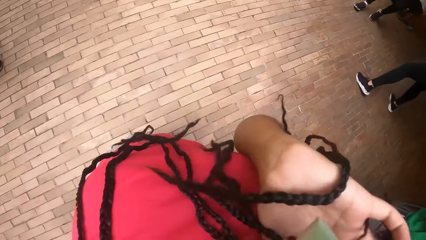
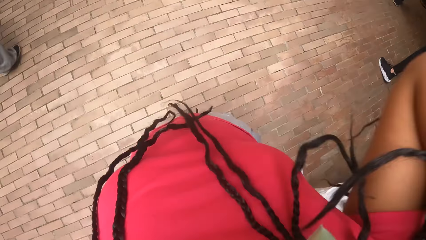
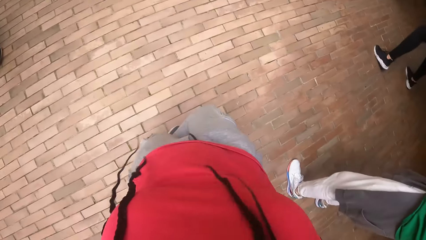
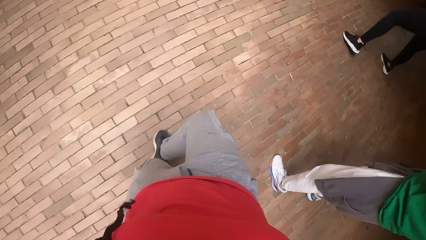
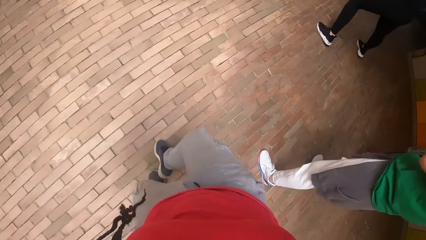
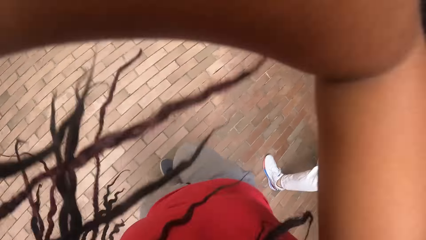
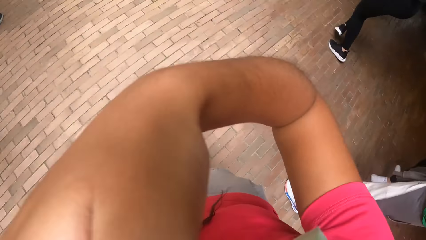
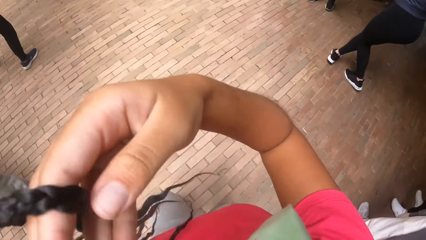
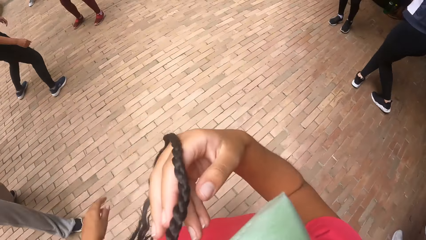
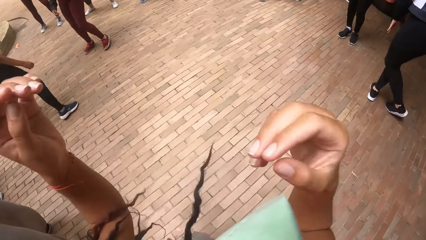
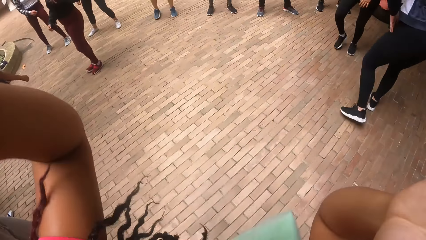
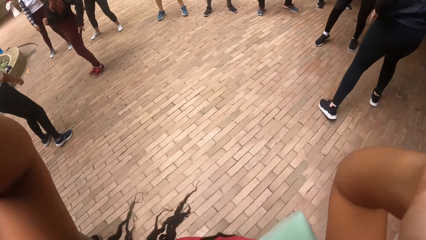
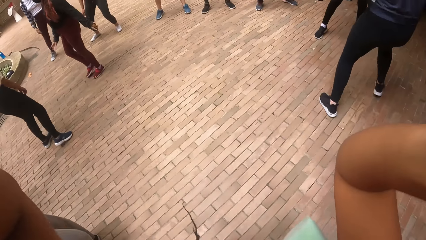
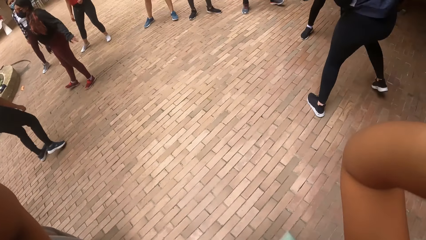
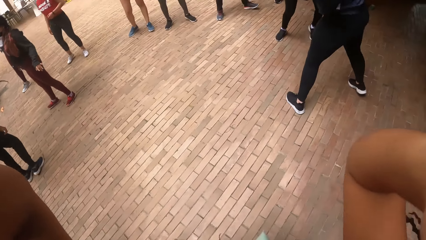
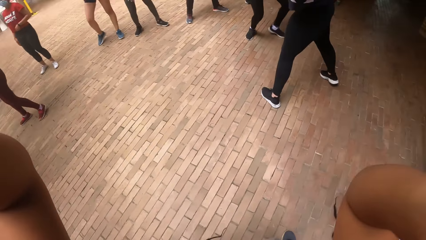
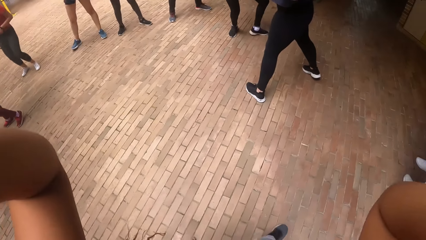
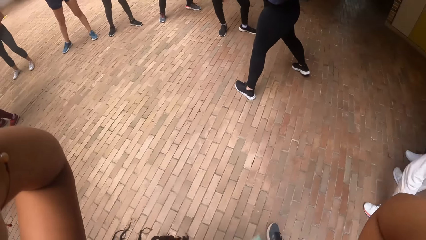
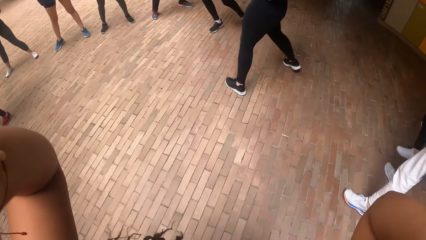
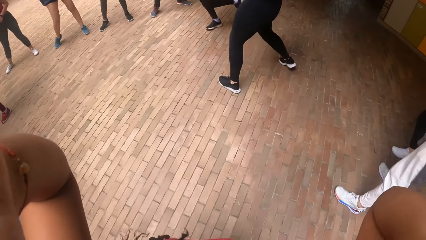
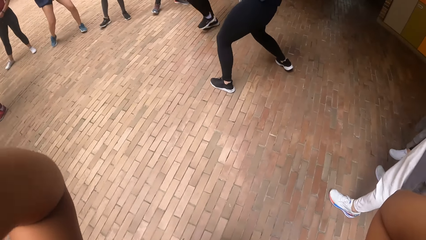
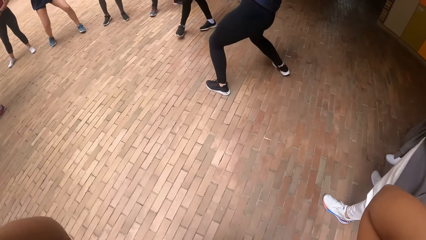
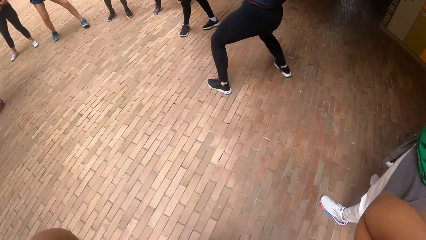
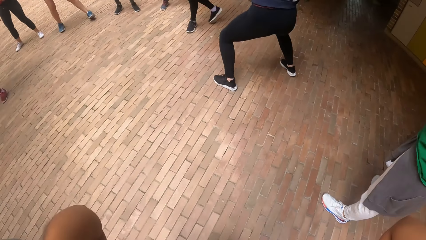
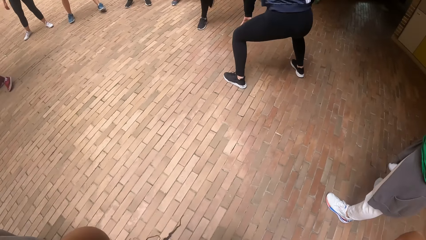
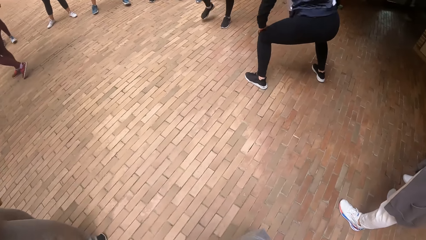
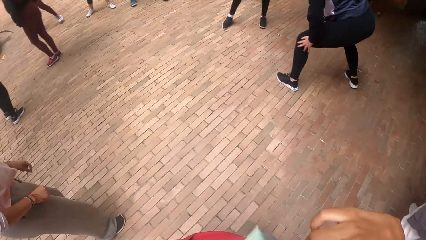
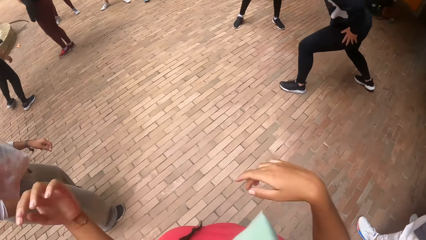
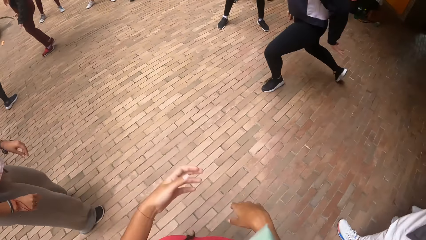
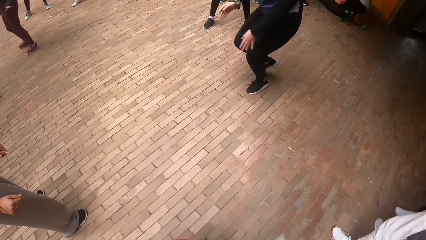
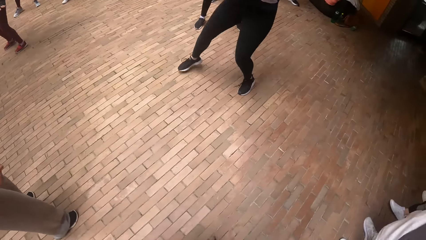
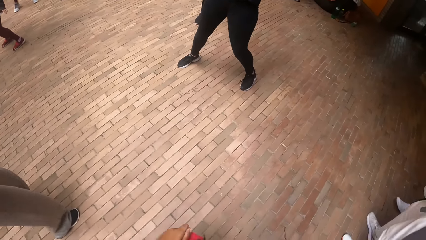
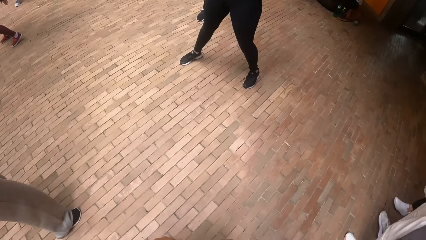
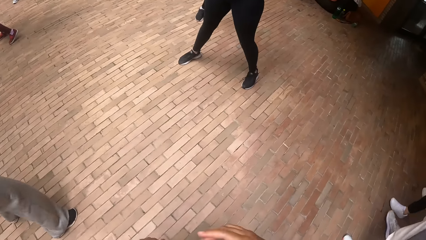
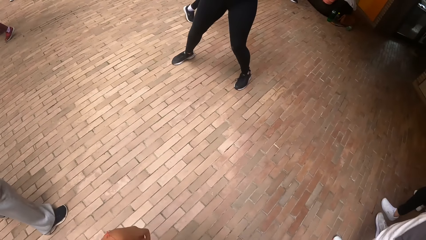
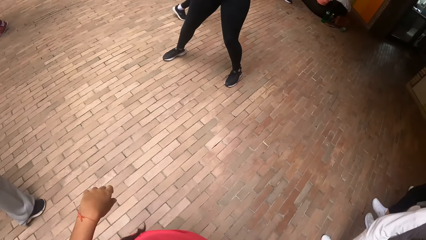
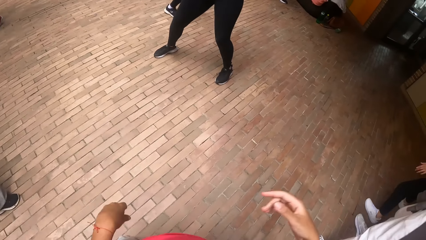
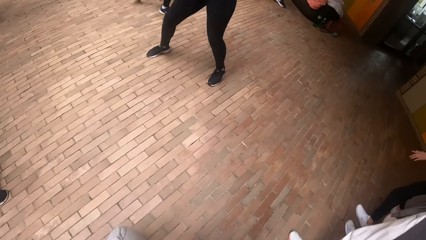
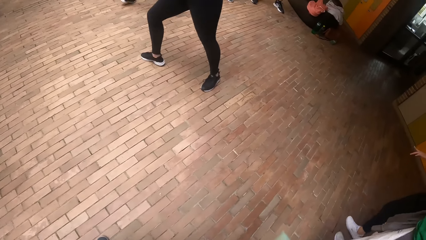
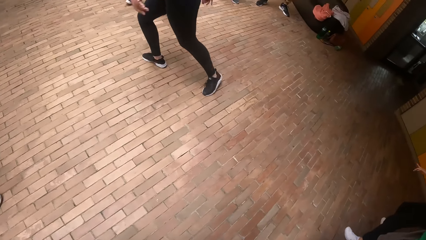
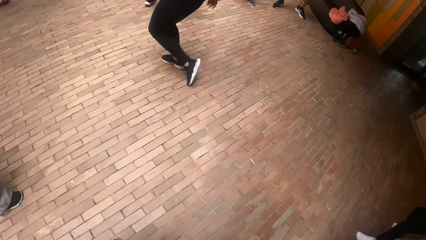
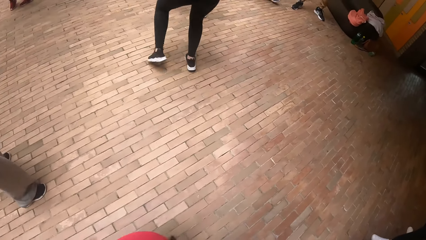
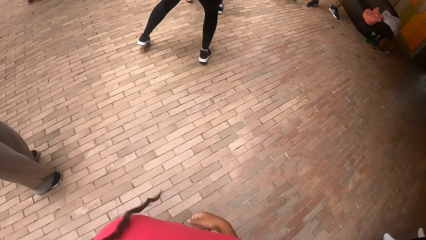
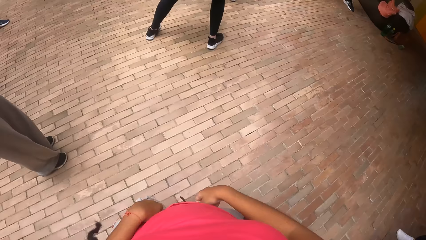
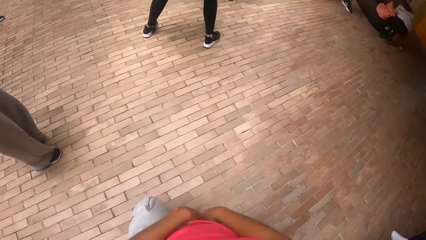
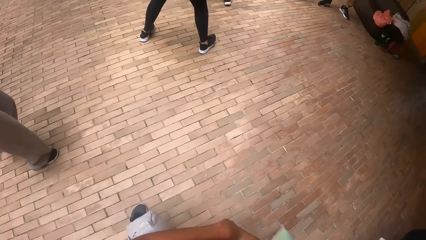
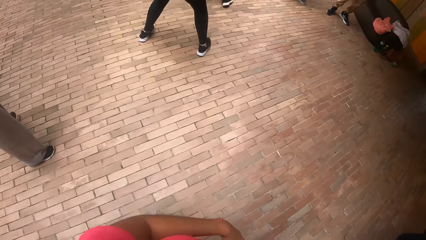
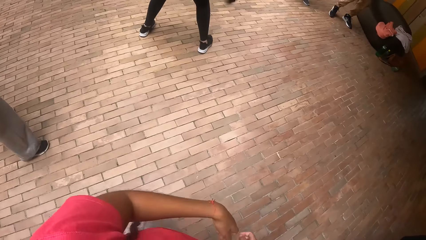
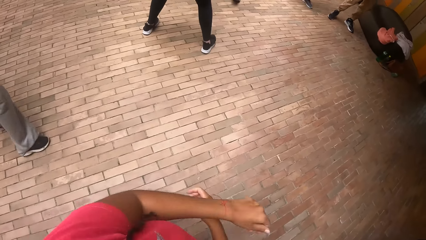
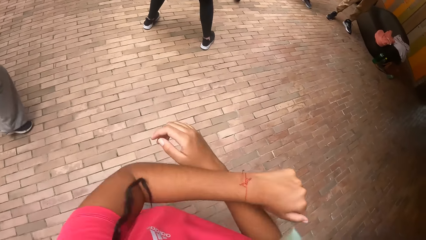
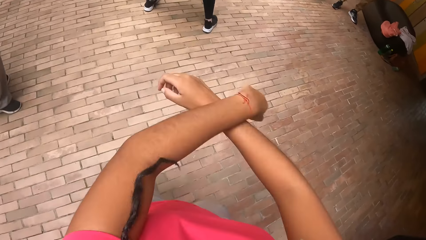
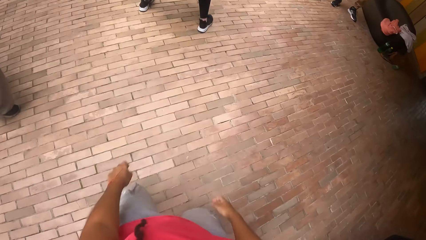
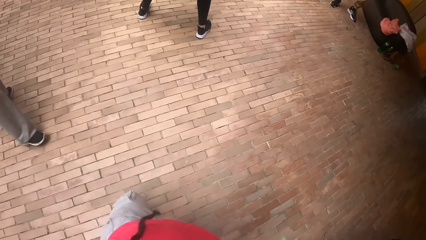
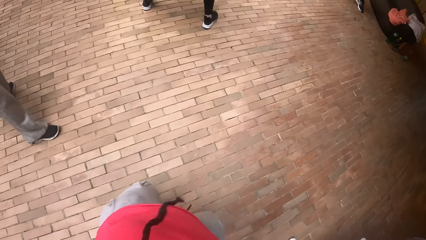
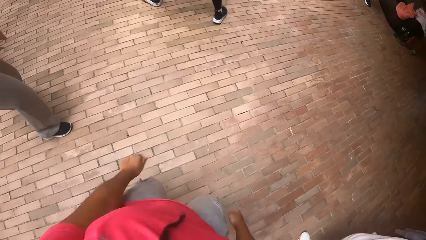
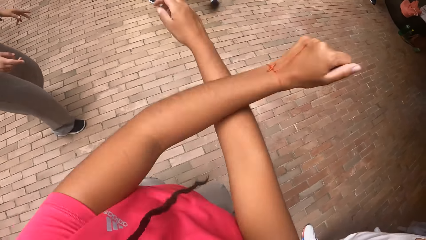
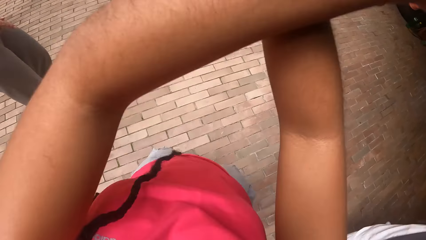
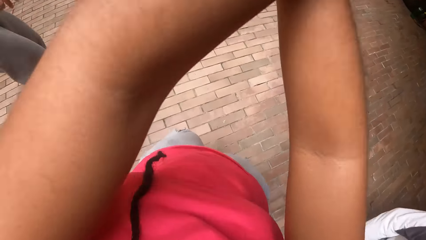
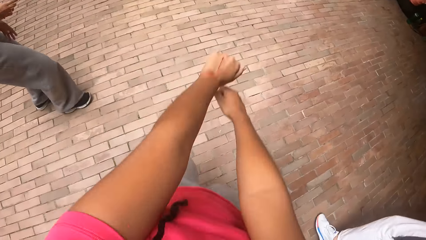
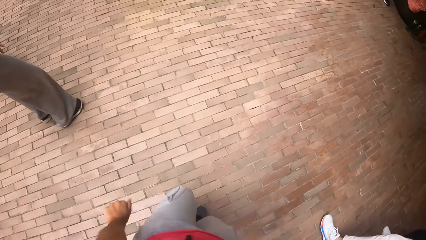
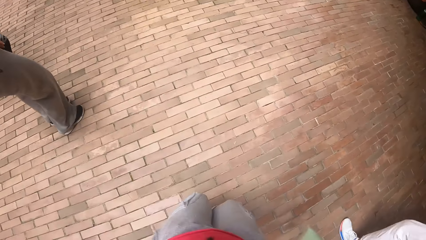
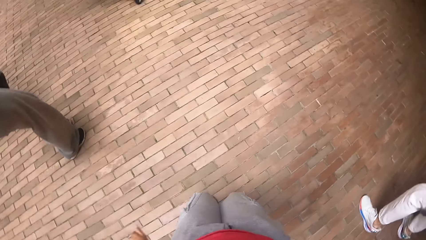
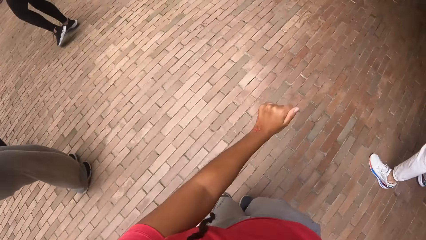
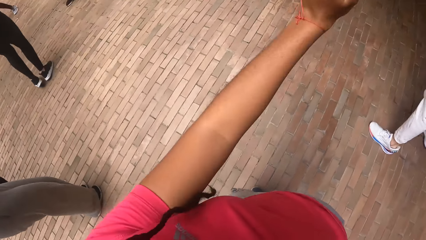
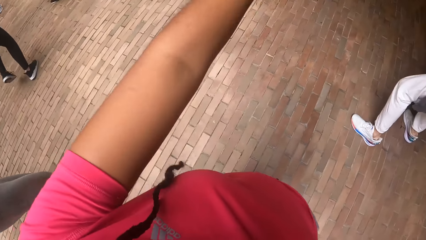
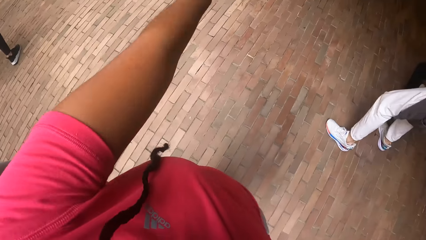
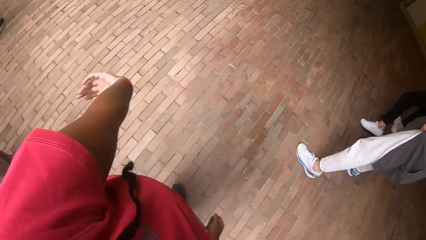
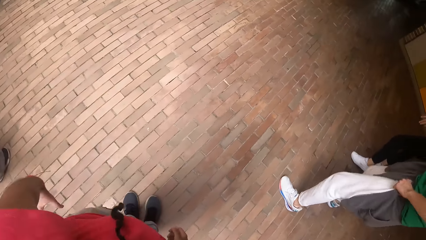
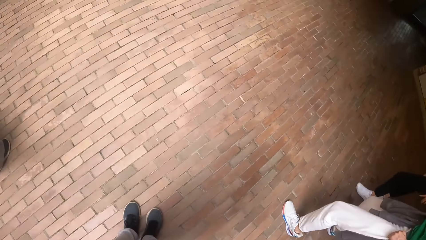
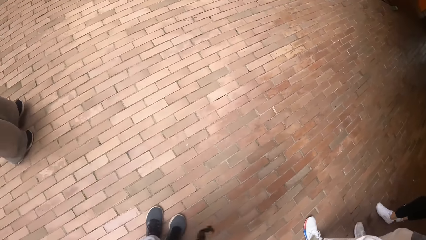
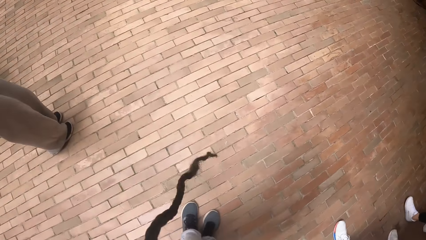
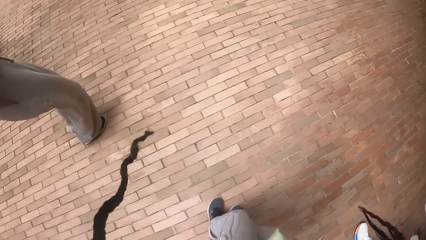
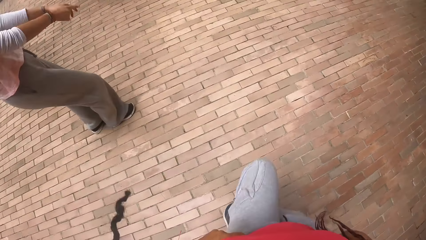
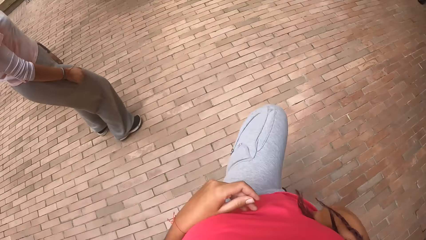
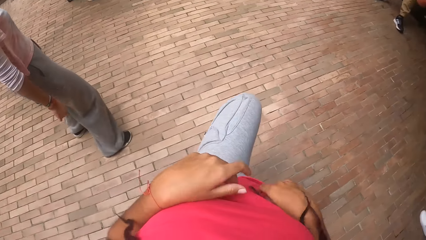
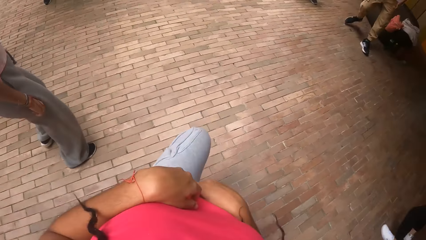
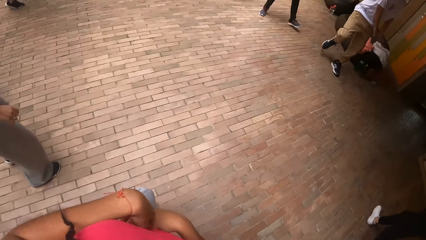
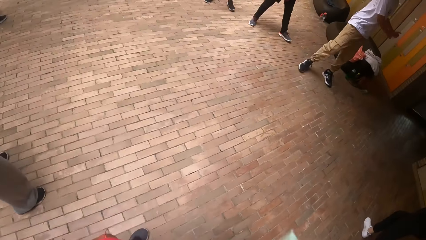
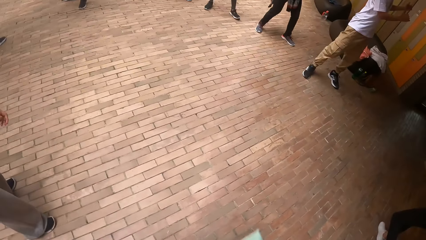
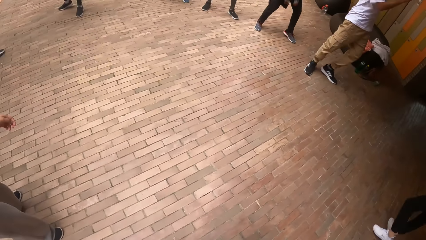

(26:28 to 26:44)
The camera wearer adjusts the camera. They dance around.
